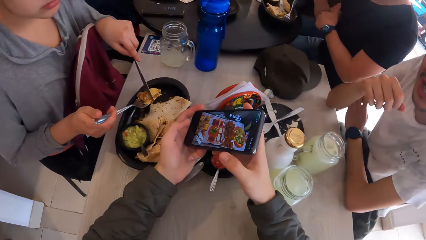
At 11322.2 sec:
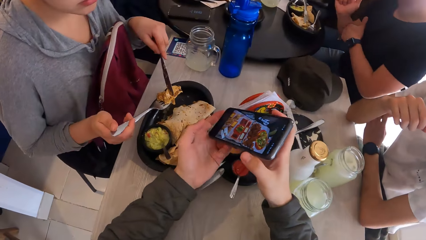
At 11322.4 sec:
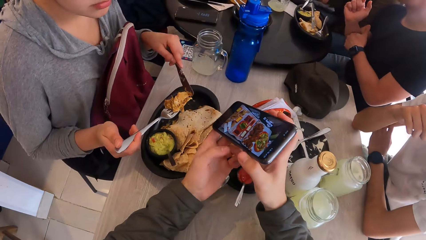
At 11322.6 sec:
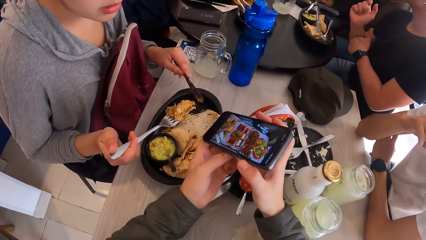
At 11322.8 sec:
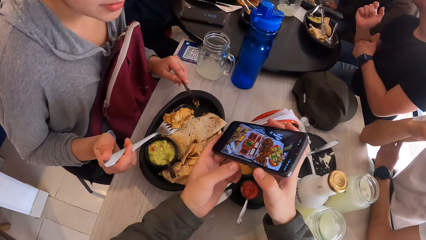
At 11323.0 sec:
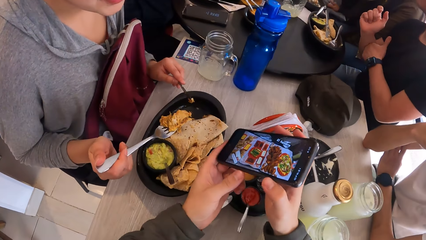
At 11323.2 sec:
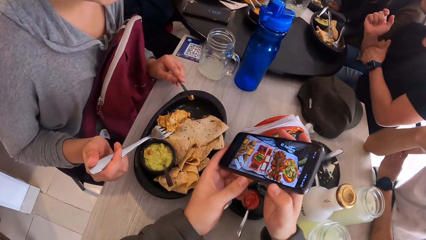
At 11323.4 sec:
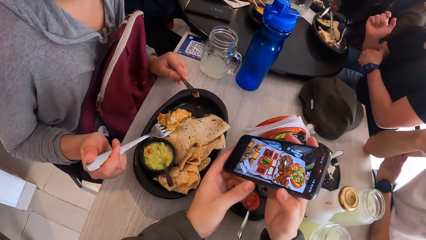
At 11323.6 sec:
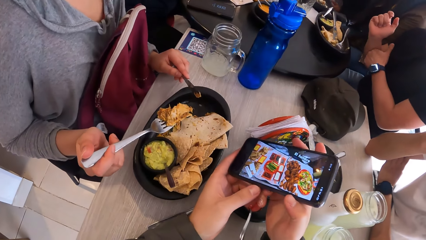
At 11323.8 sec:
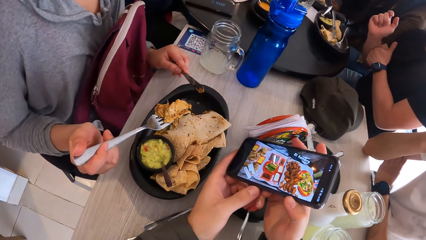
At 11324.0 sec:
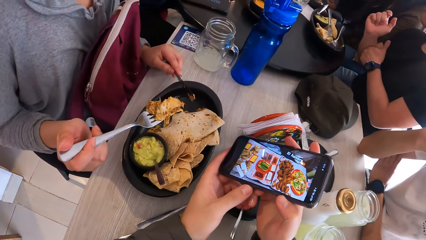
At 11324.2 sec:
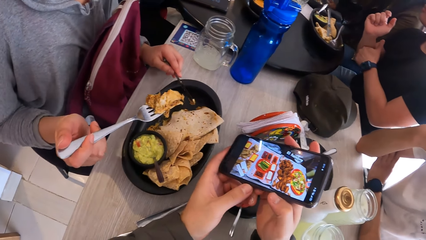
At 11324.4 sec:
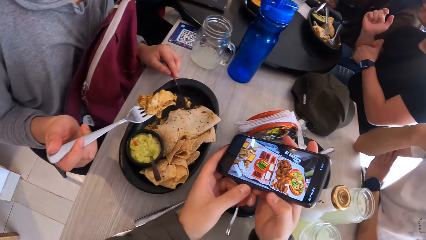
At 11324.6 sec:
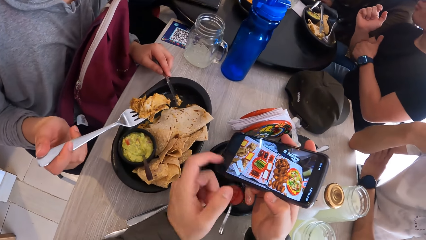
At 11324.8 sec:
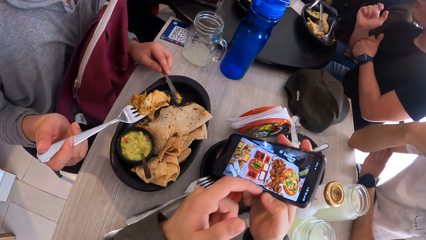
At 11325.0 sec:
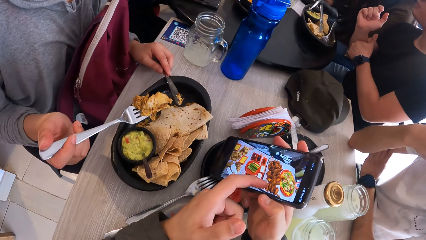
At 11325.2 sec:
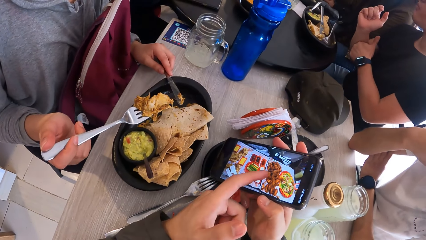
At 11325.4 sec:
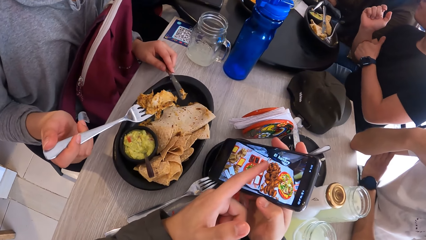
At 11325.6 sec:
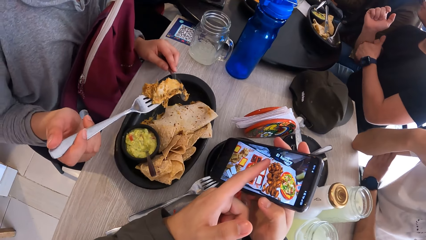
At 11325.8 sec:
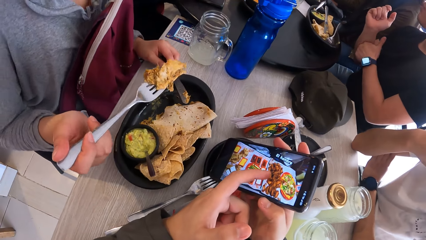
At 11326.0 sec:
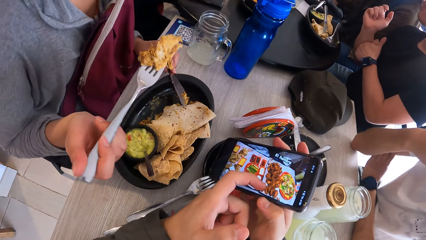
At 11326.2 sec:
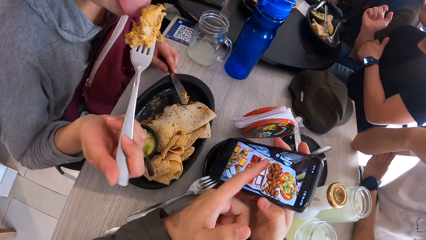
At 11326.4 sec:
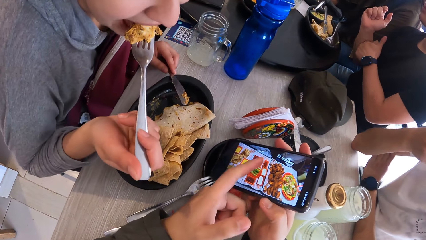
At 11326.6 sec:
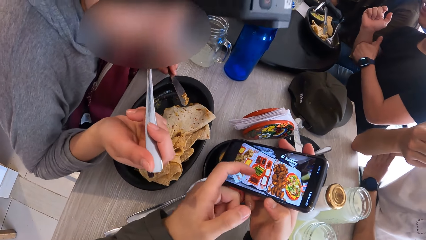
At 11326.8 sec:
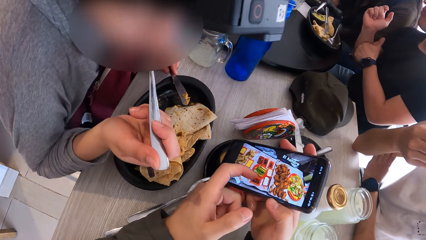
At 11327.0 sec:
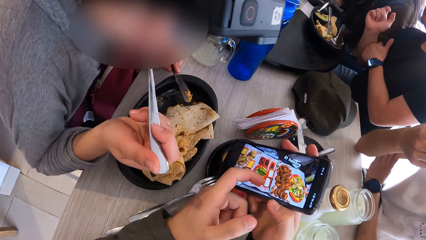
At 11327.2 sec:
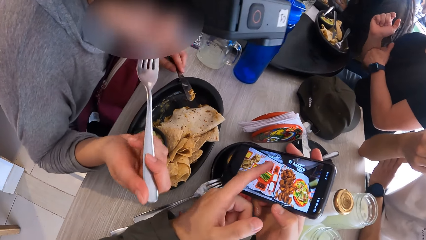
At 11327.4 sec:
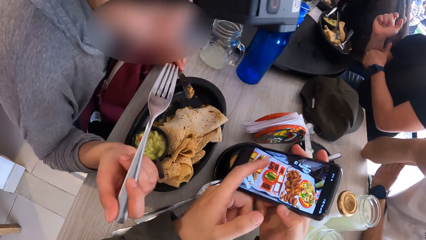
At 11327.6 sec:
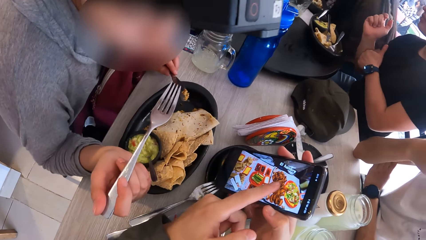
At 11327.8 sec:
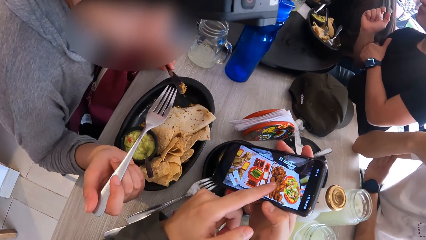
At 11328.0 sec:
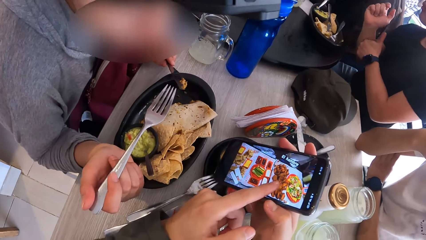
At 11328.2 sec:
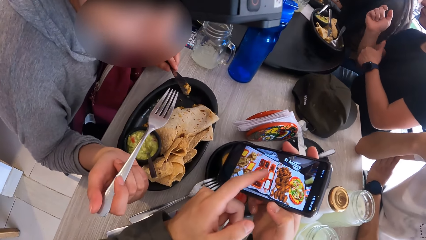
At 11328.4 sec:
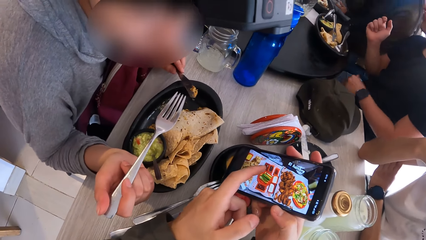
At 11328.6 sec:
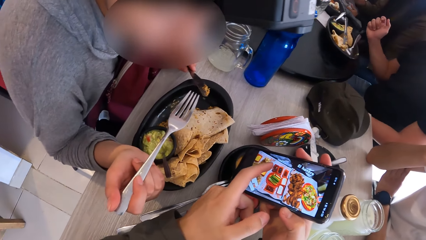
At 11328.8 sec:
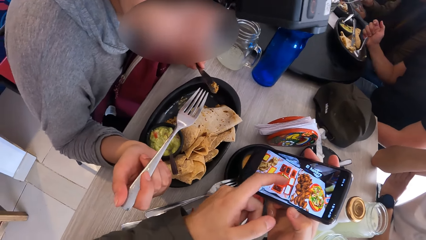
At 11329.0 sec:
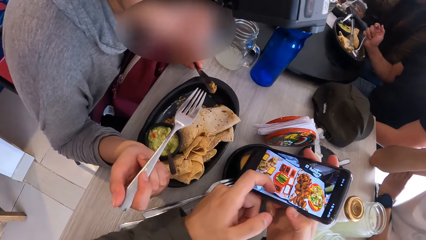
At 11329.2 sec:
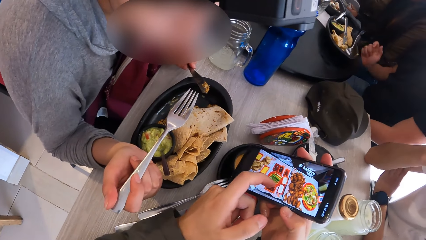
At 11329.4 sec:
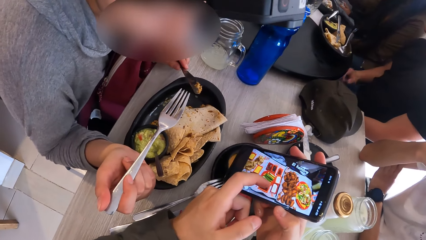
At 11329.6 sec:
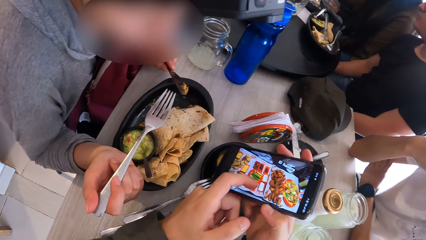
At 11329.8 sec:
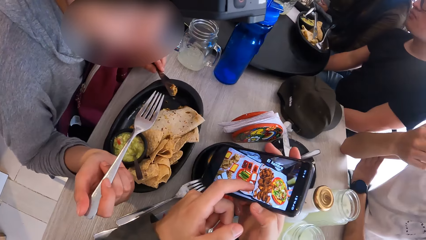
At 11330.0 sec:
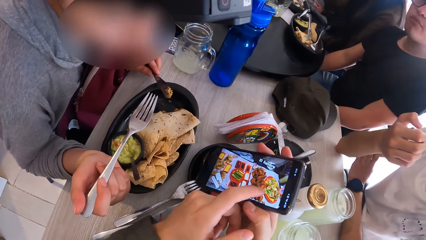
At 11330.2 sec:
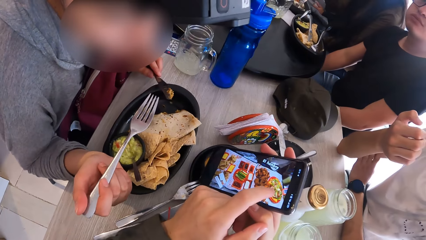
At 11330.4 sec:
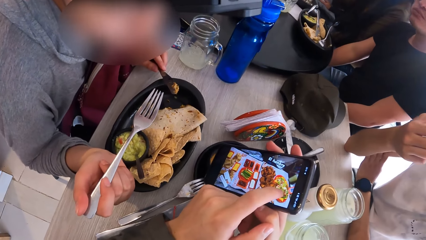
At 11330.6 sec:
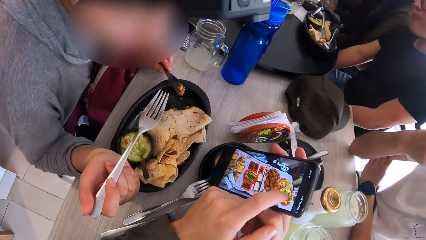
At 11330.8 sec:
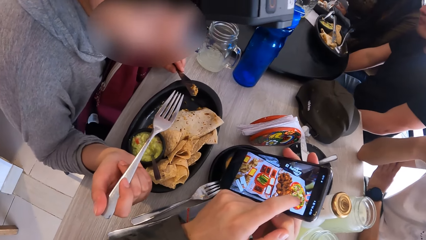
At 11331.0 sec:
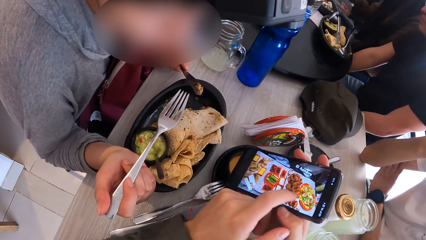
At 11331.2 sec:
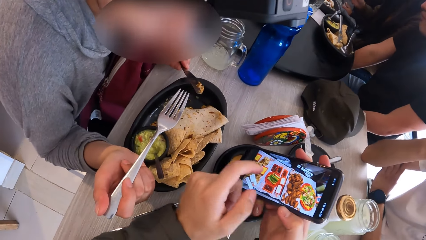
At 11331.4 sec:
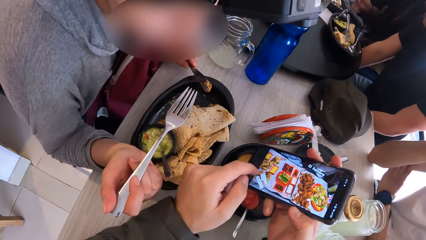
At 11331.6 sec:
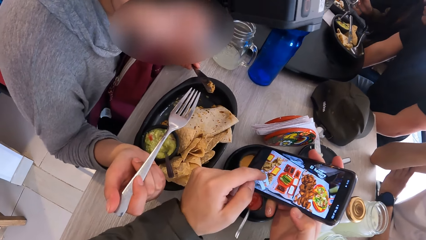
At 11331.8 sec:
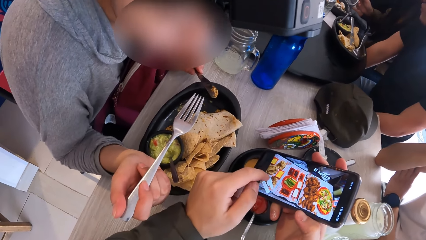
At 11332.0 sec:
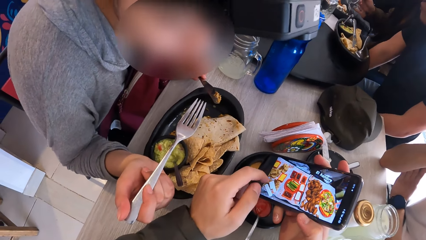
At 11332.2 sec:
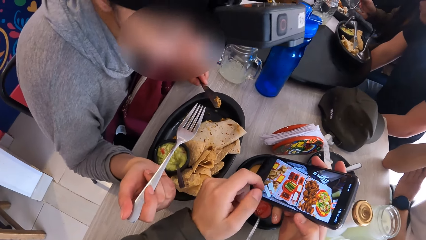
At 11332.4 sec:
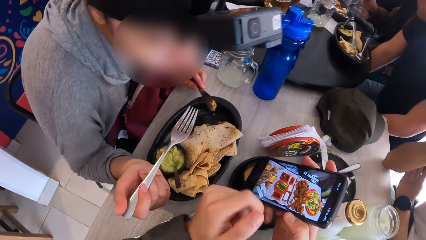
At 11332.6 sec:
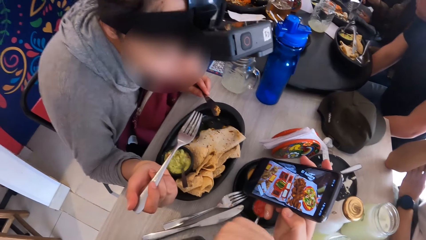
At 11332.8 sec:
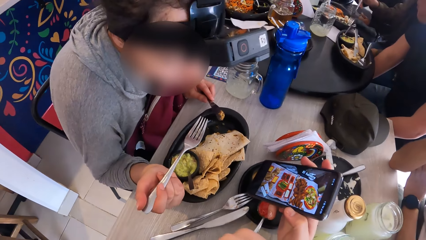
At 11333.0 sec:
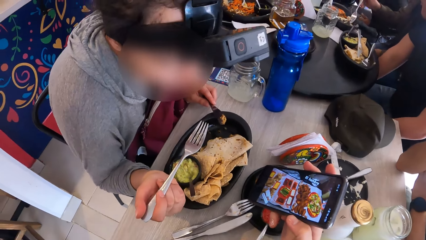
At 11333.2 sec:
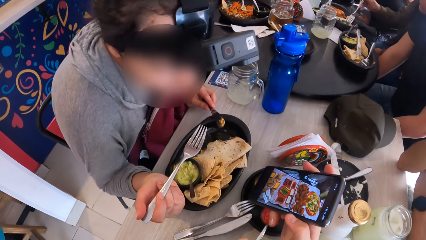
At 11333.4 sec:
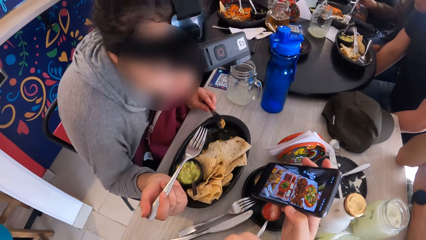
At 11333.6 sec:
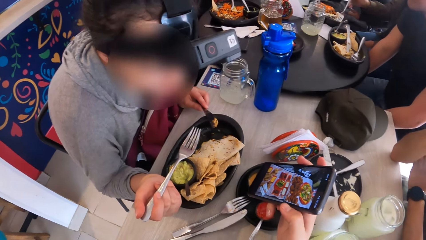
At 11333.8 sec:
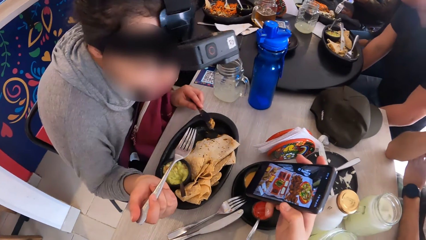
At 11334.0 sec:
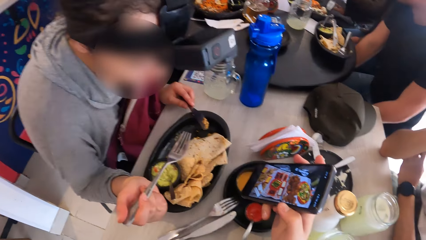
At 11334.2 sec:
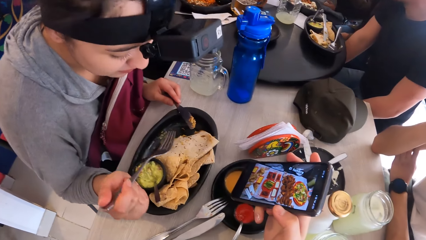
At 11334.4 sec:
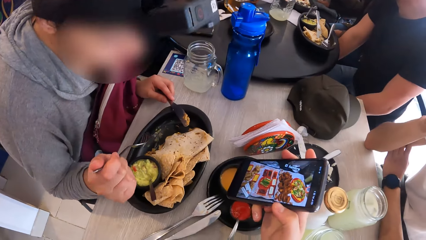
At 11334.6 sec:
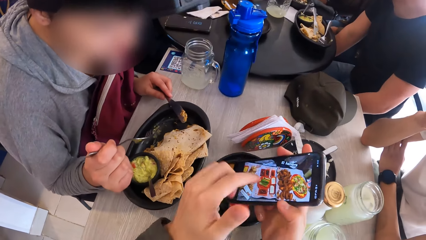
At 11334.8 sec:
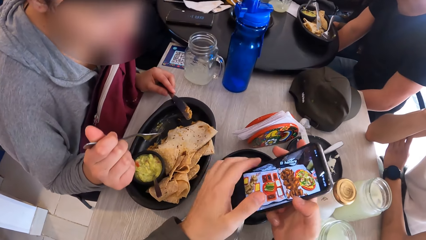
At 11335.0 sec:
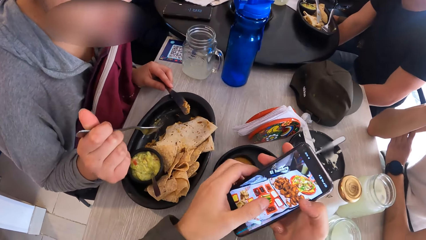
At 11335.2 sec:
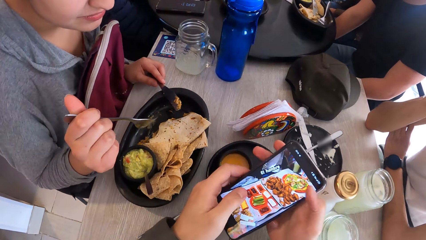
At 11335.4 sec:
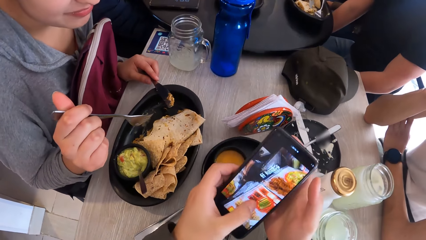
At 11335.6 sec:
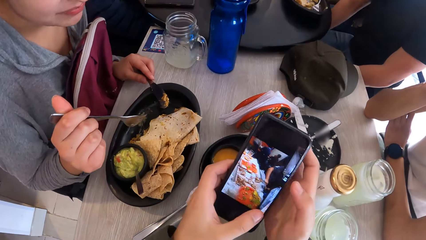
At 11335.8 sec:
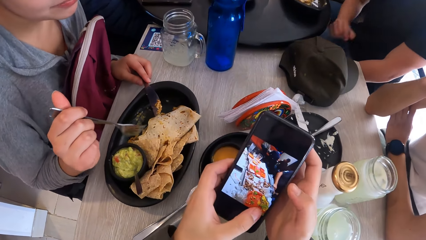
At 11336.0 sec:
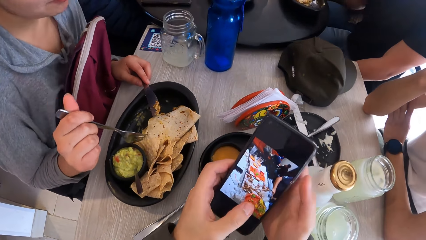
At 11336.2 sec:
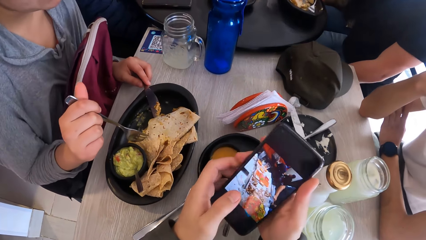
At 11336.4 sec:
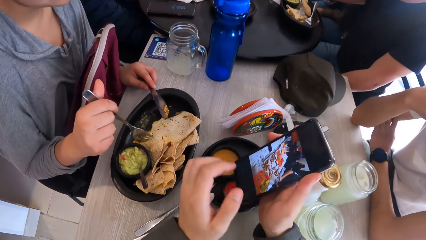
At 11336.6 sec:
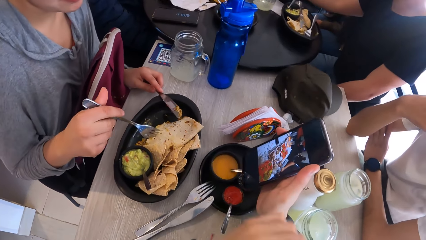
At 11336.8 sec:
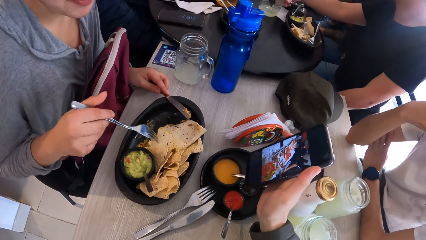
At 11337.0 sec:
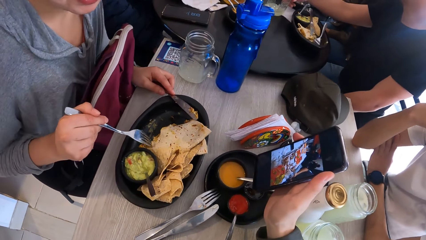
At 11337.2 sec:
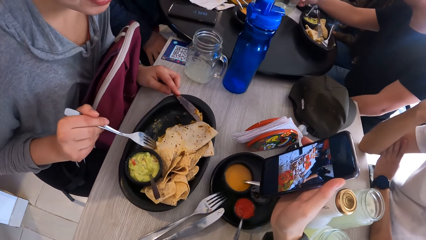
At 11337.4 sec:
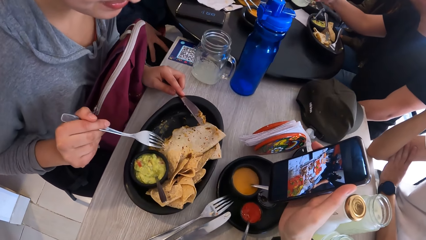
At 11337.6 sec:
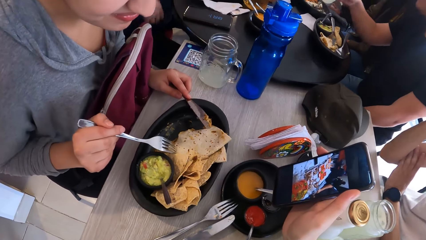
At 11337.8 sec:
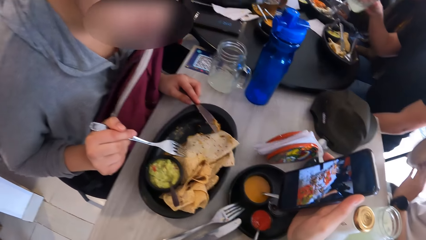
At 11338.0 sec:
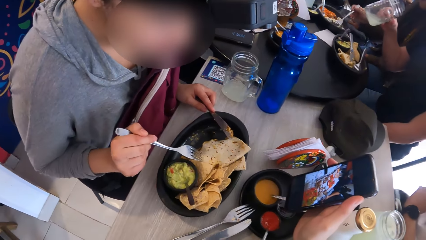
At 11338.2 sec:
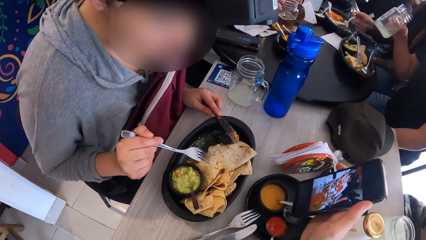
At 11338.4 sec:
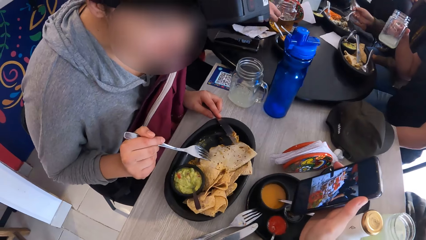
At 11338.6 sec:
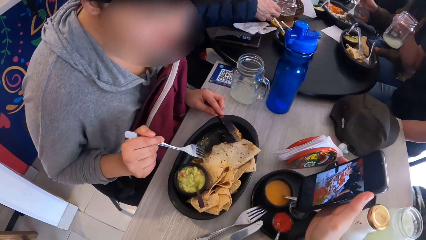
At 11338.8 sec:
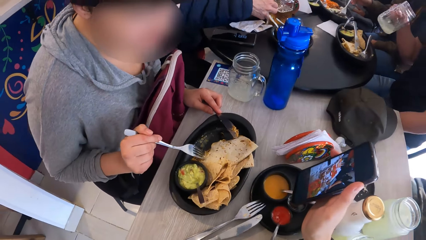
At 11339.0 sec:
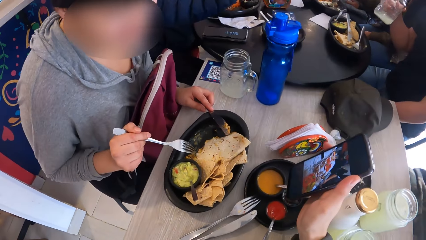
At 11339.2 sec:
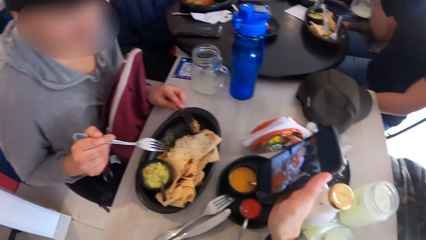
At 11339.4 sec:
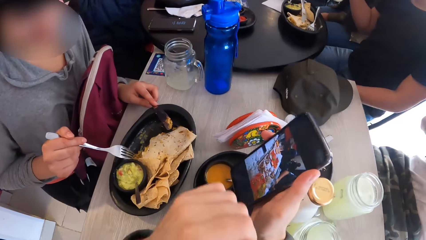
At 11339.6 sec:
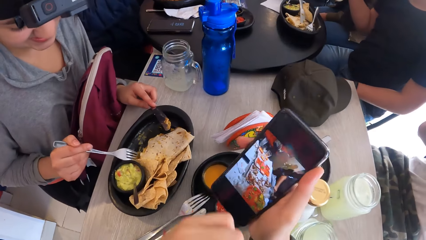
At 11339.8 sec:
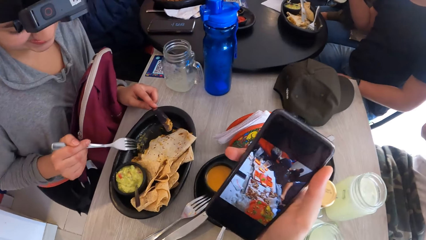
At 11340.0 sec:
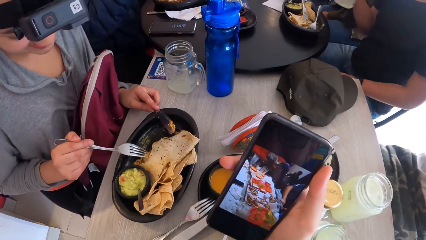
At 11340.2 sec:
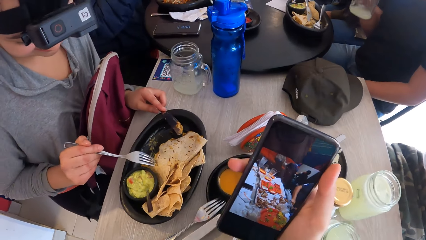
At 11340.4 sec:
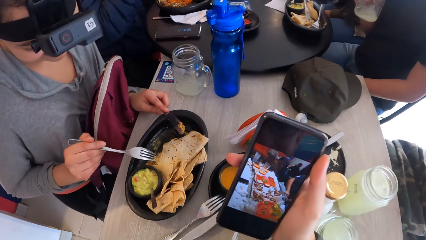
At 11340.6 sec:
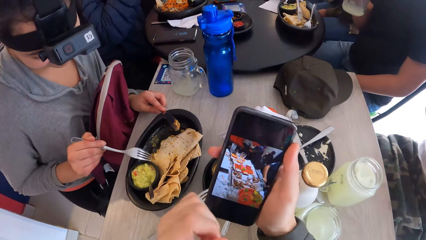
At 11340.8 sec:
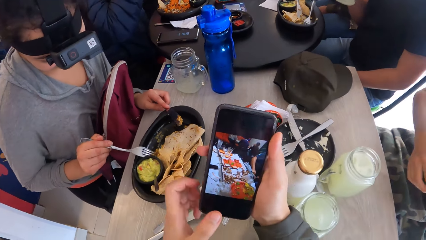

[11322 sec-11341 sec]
The camera wearer shows the phone to a lady. The lady eats from the plate with the fork in her right hand. The camera wearer points at the phone. The lady eats flat bread. The camera wearer scrolls the phone. They point at the phone. They hold the phone. They scroll the phone. A man picks up the cup on the table with his right hand. The camera wearer holds the phone. They show the phone to the lady. The man shakes the cup in his right hand. Another man picks up the cup on the table with his right hand. The camera wearer holds the phone.
